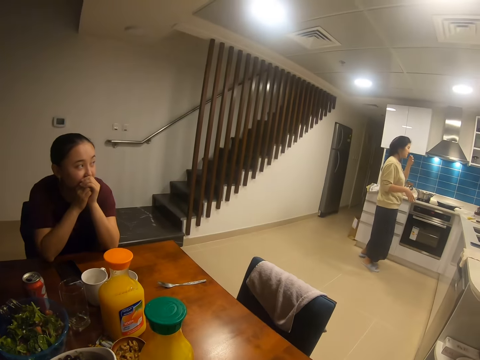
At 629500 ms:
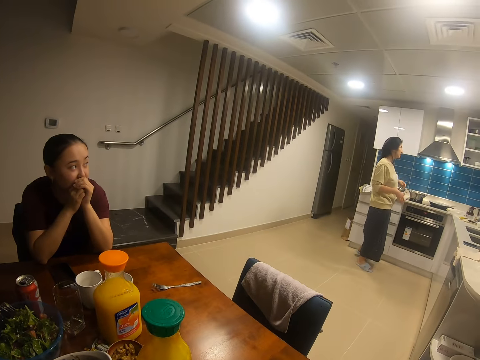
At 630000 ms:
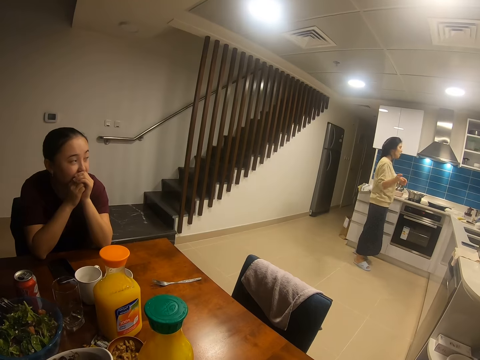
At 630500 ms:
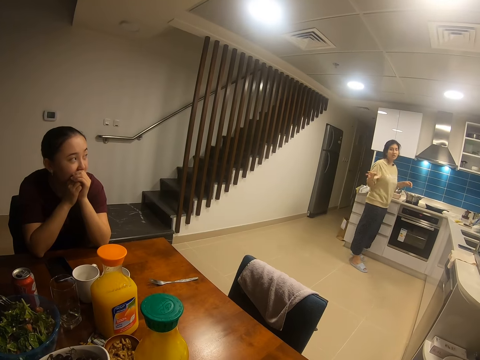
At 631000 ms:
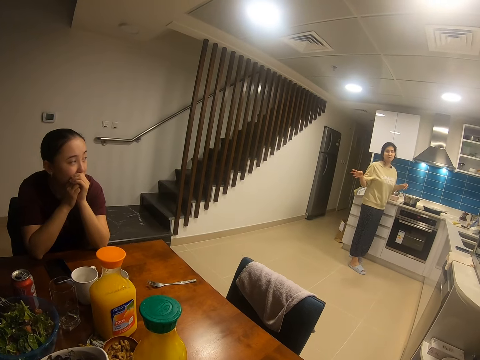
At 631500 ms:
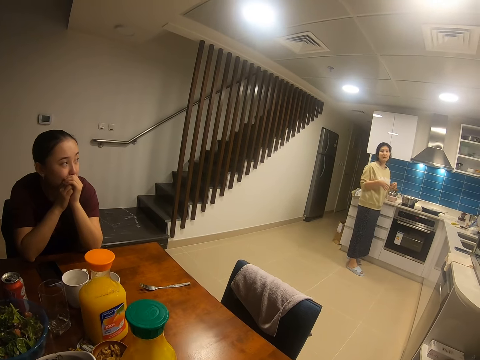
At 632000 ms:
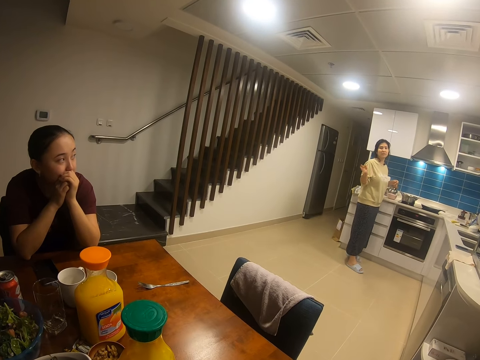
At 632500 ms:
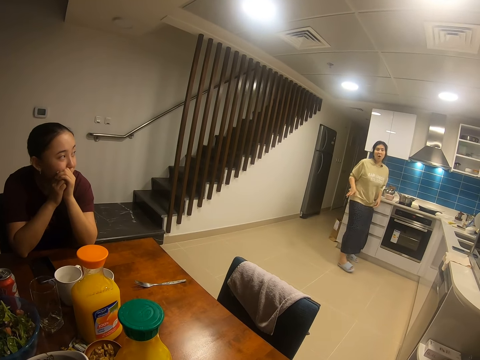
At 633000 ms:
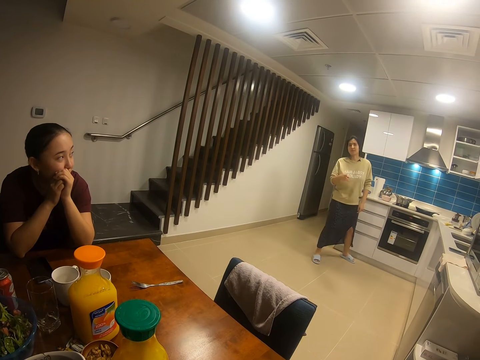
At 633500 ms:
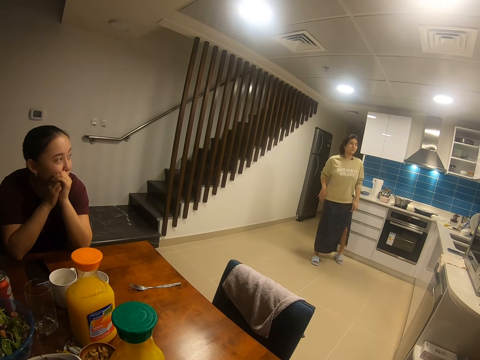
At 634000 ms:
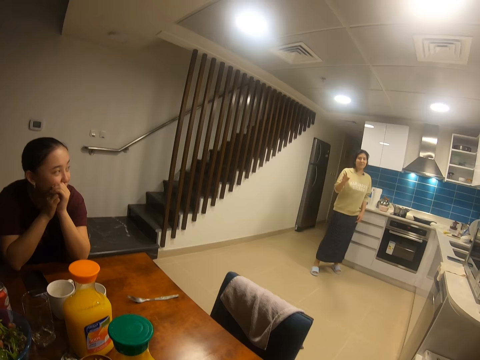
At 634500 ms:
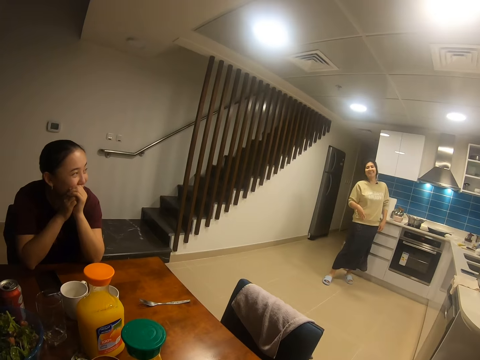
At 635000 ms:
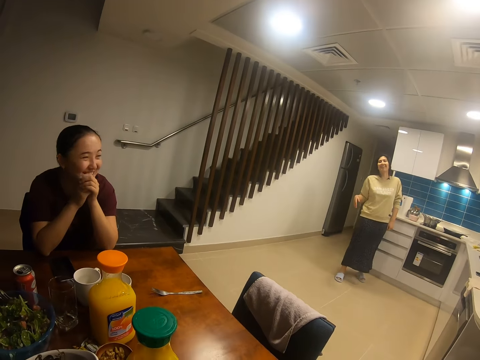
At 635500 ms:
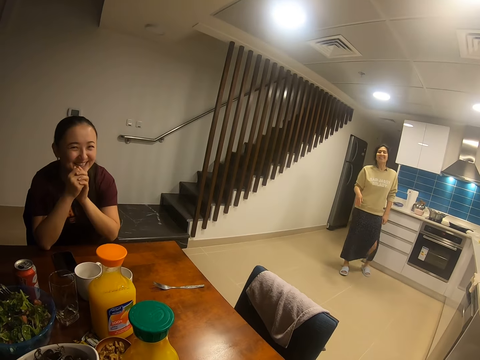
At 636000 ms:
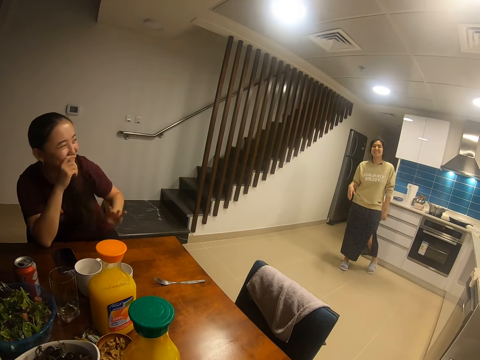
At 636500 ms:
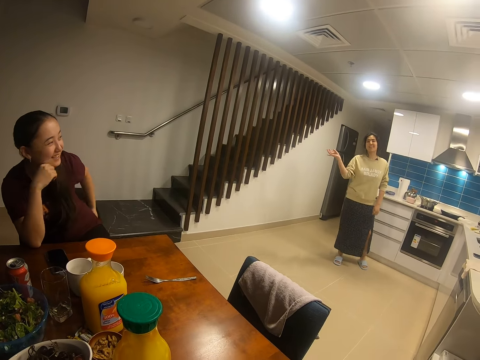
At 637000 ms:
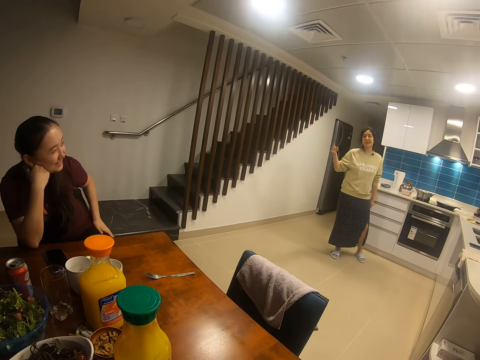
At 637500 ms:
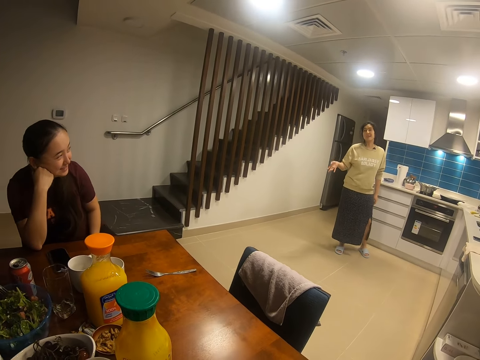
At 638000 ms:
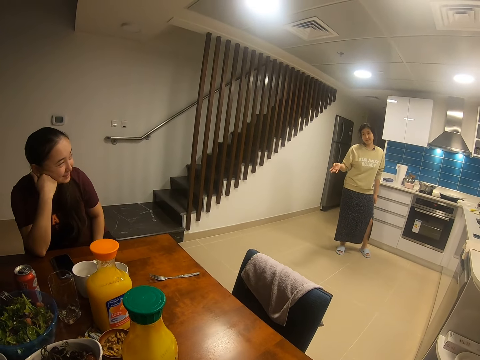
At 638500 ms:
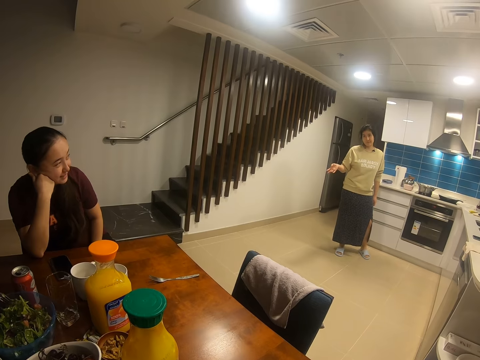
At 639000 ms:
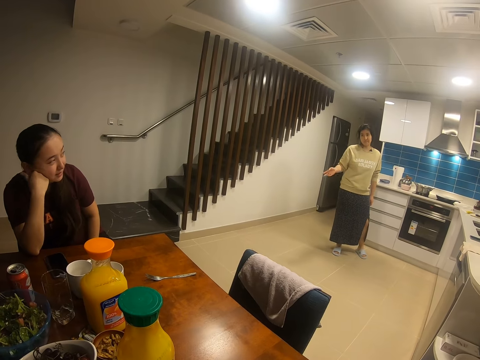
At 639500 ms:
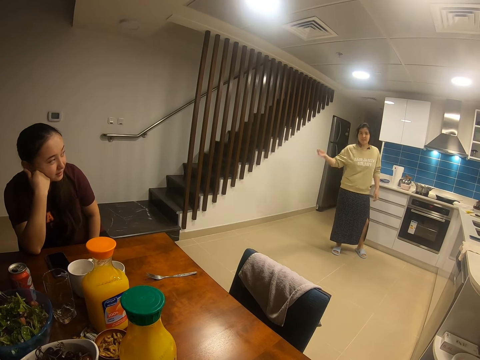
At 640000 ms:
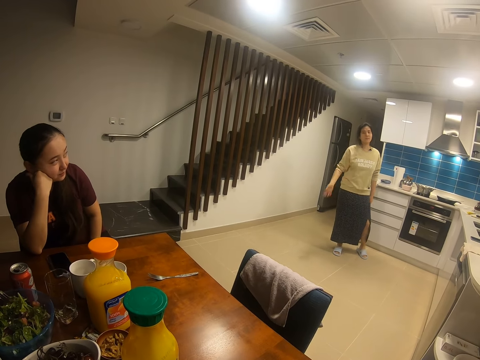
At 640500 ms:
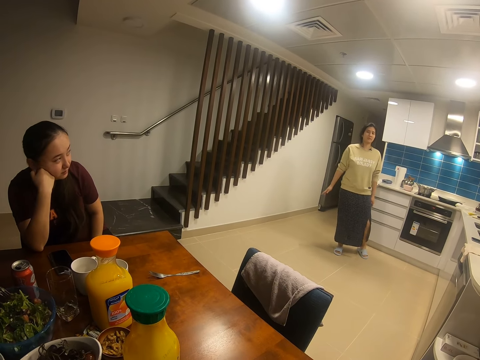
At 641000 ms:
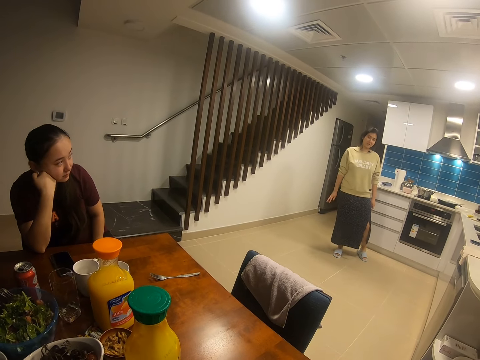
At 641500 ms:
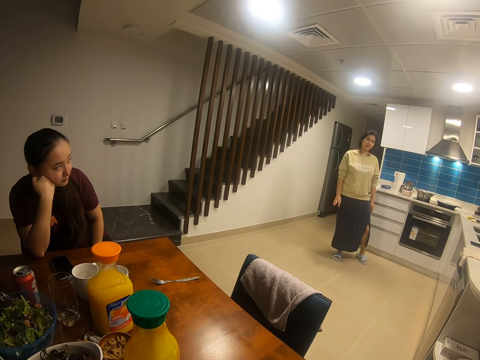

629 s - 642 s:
The camera wearer looks around. They dialogue with a lady. The lady moves about.

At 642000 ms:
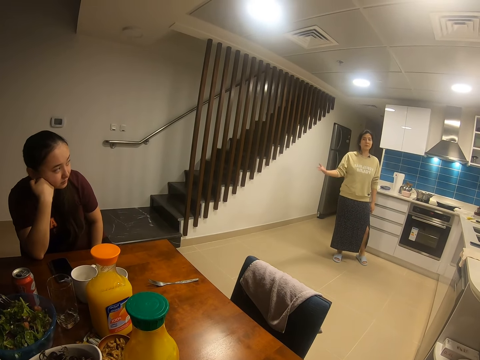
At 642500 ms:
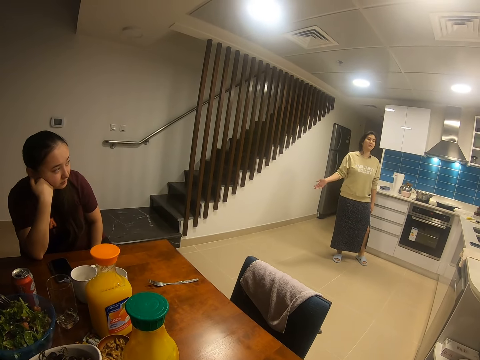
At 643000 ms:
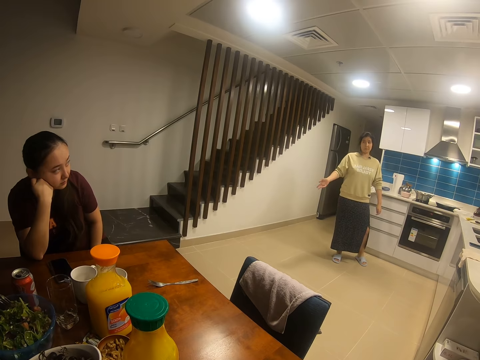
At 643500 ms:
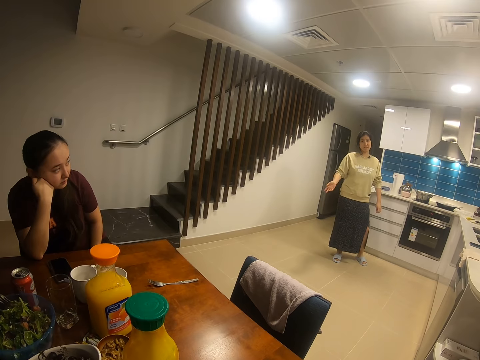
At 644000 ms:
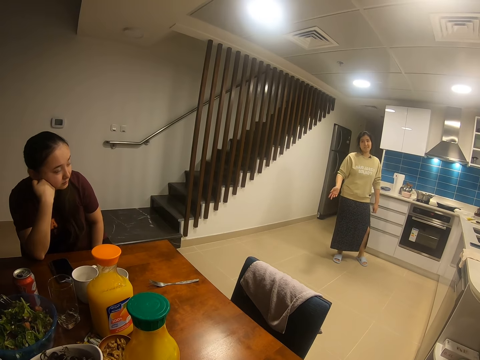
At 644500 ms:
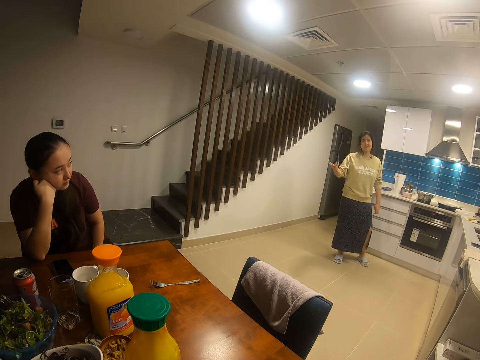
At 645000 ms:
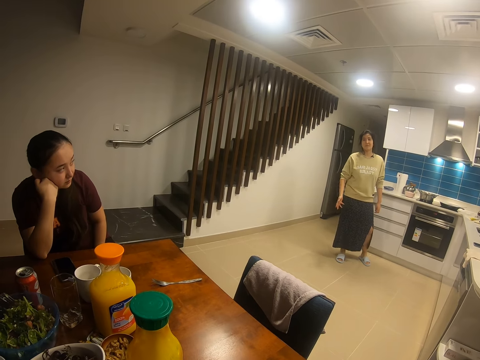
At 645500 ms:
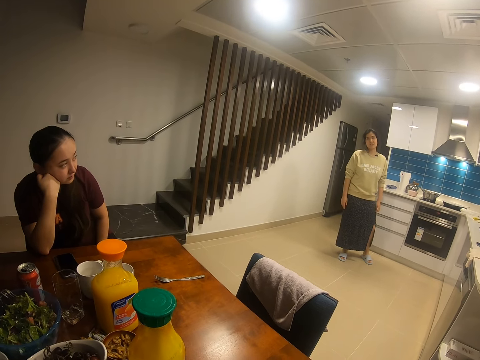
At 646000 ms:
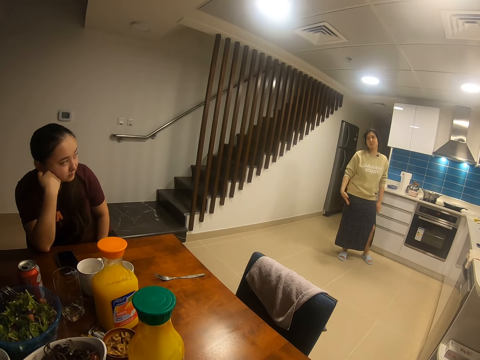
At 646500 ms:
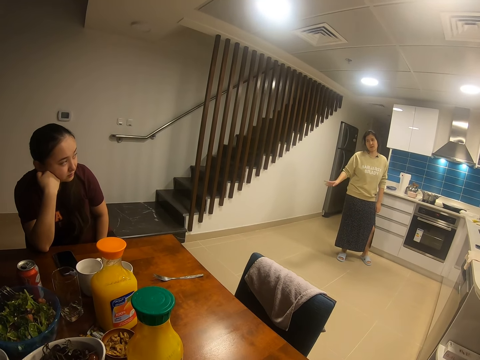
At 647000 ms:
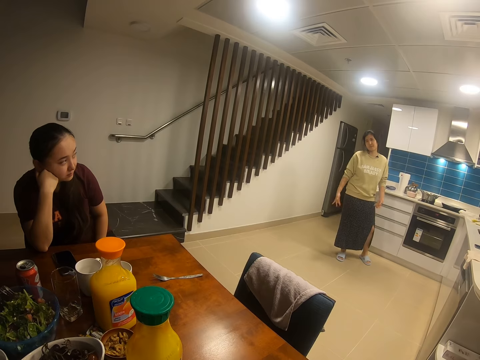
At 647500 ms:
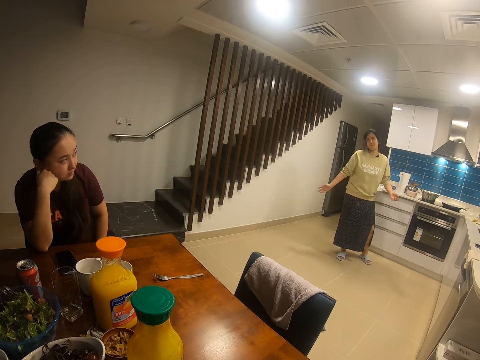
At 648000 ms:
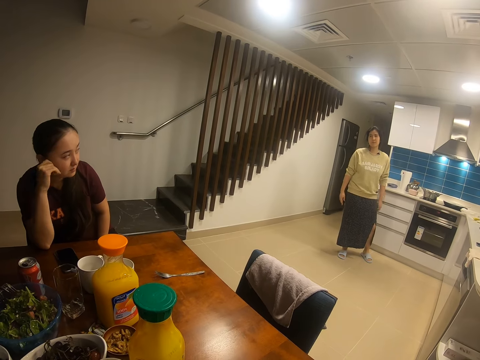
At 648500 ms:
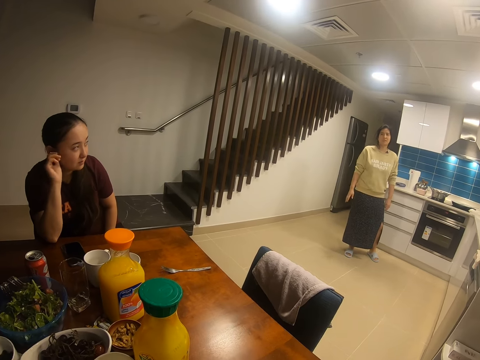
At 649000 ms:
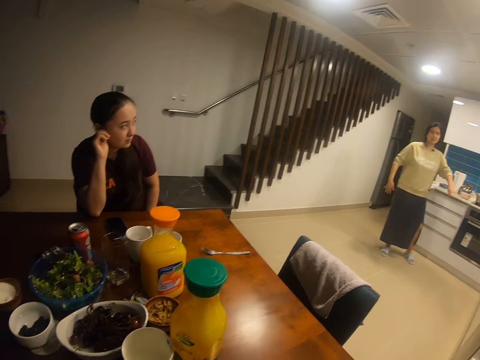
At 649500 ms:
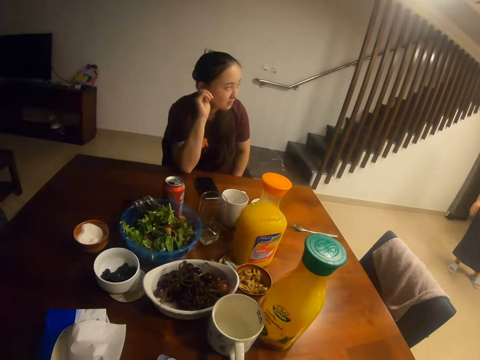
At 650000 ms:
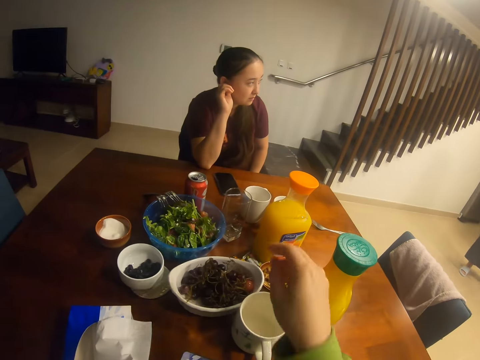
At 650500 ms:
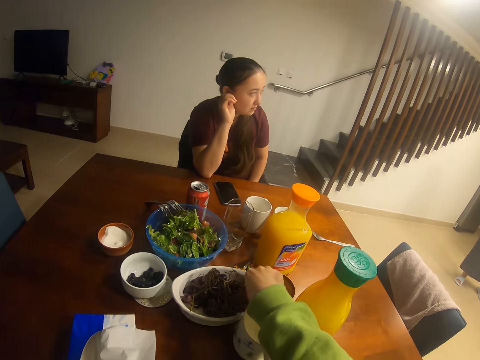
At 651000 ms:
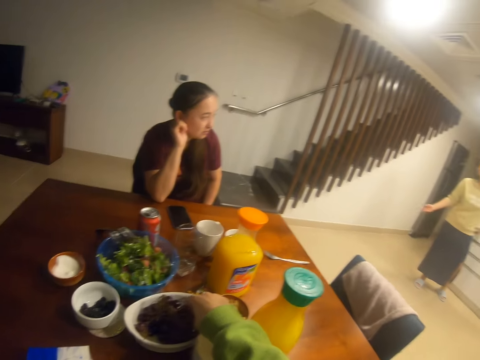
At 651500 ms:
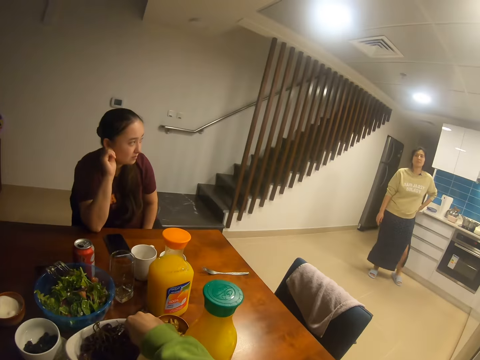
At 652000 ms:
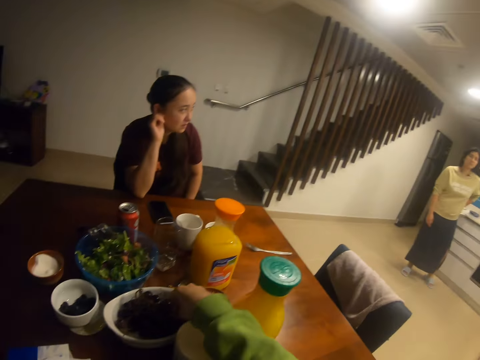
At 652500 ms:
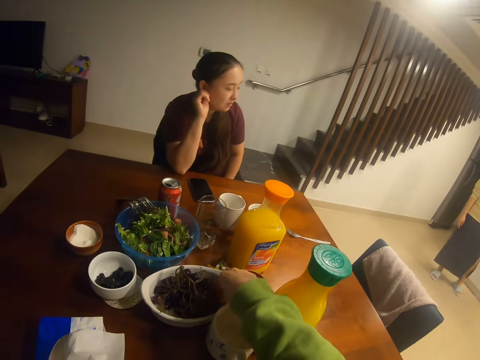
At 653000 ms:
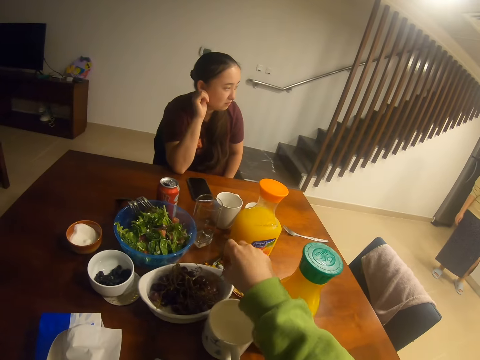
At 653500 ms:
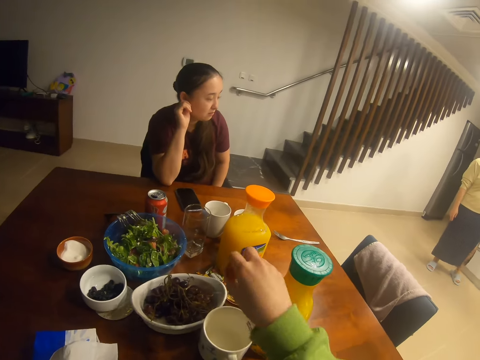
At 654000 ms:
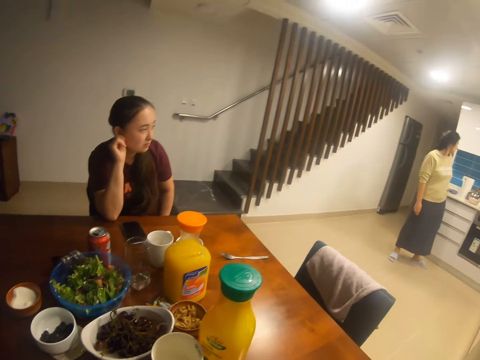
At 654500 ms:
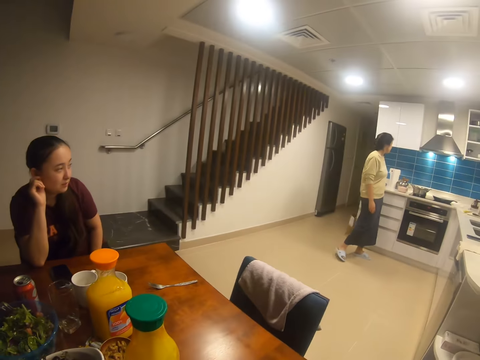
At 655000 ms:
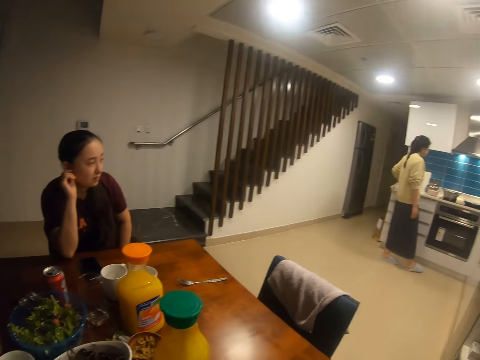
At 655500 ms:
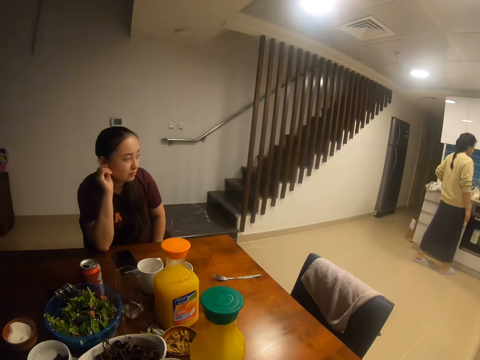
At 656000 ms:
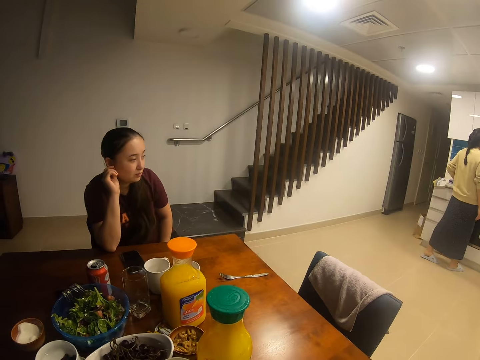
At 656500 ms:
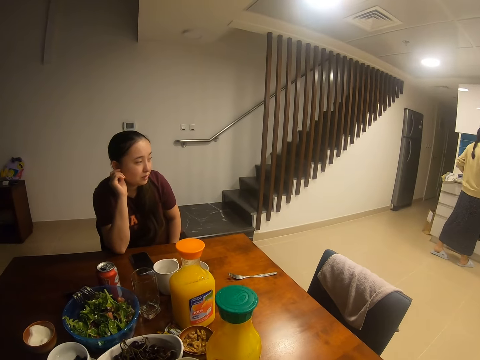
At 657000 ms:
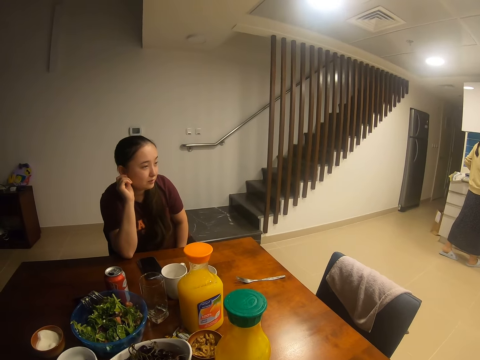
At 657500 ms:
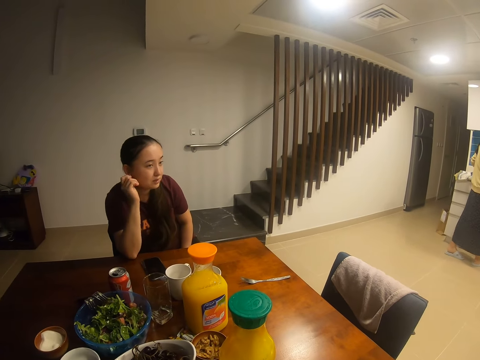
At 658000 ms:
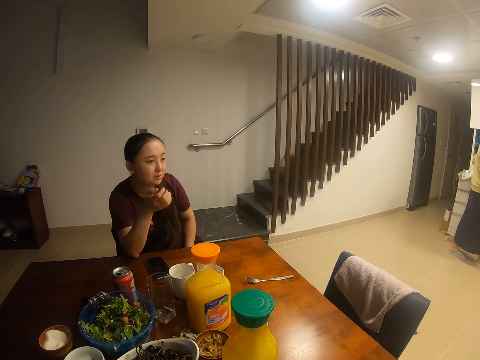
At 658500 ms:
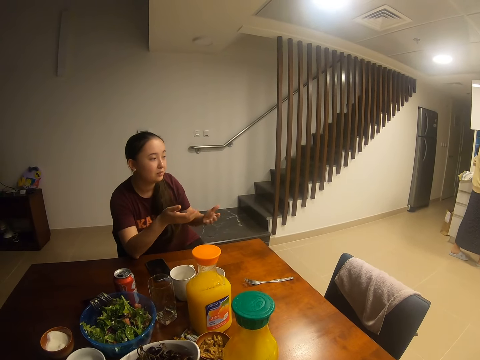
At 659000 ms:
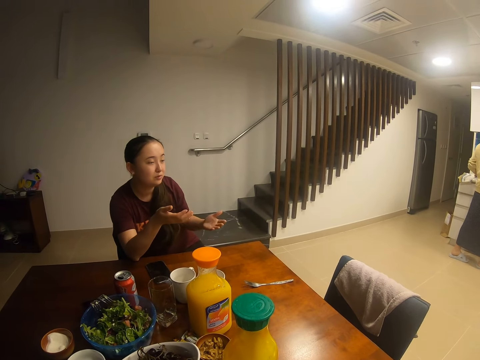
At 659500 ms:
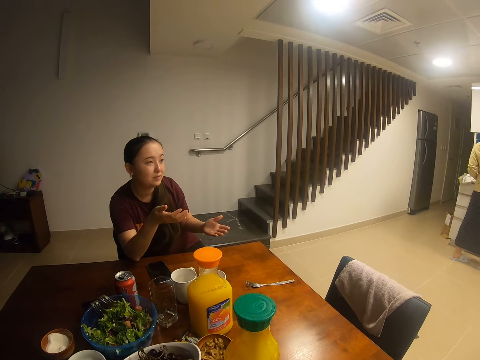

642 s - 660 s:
A lady interacts with the camera wearer and another lady. The camera wearer picks a grape from a bowl. They dialogue with a lady. They dialogue with another lady.
